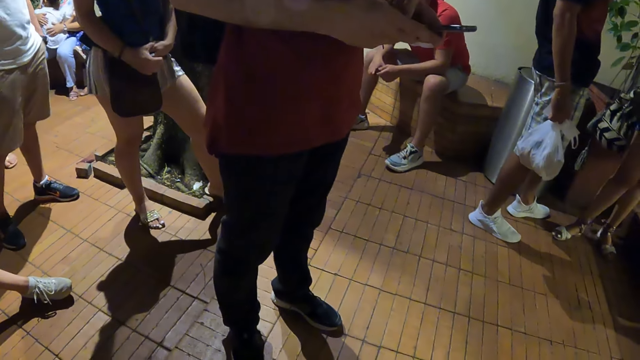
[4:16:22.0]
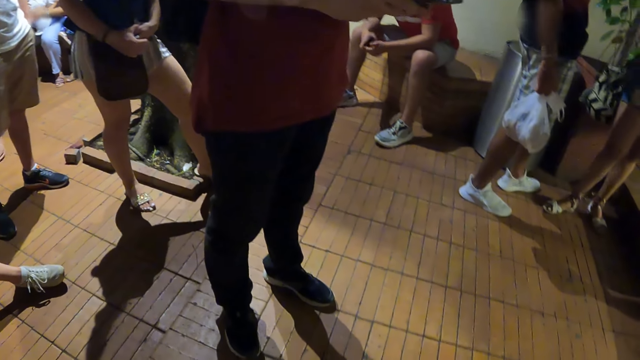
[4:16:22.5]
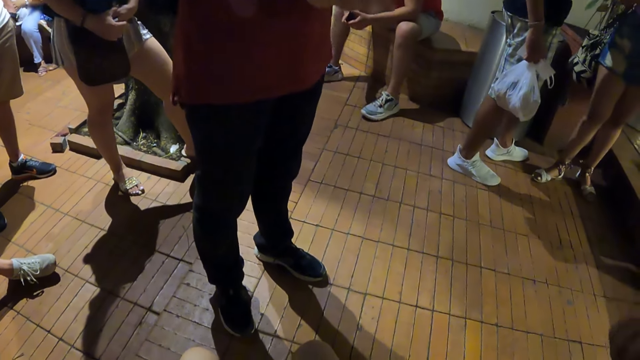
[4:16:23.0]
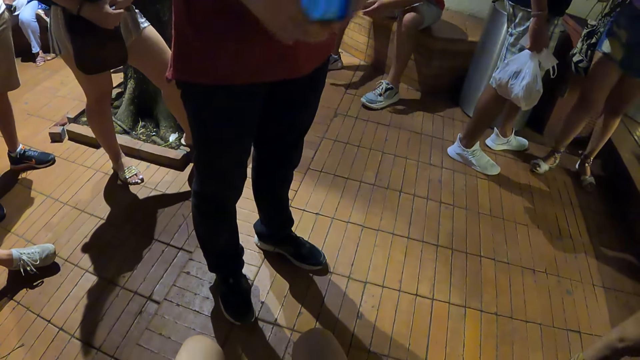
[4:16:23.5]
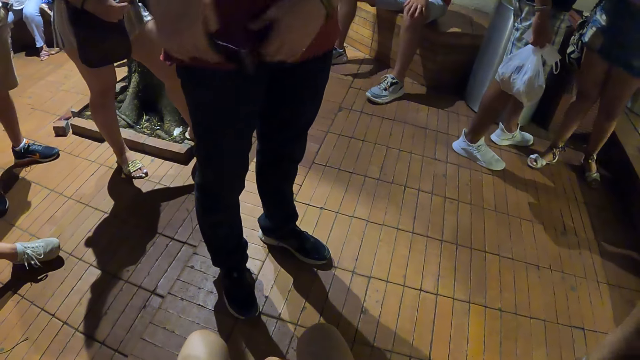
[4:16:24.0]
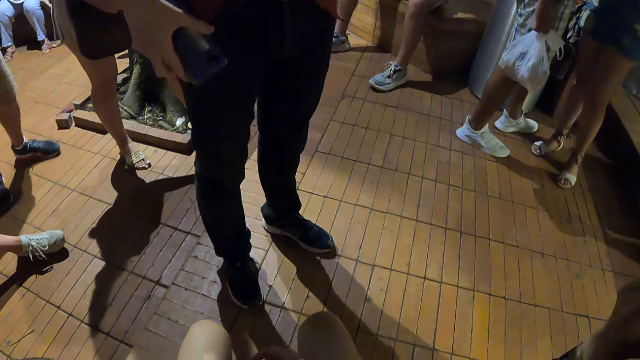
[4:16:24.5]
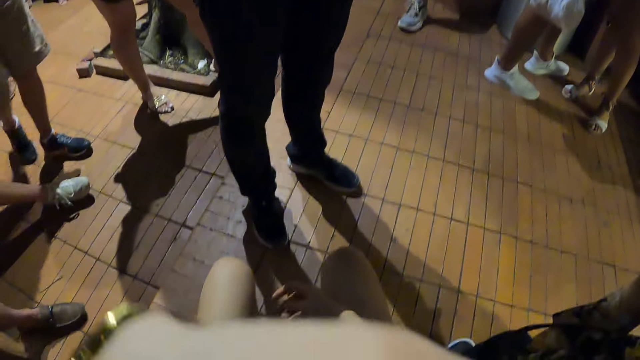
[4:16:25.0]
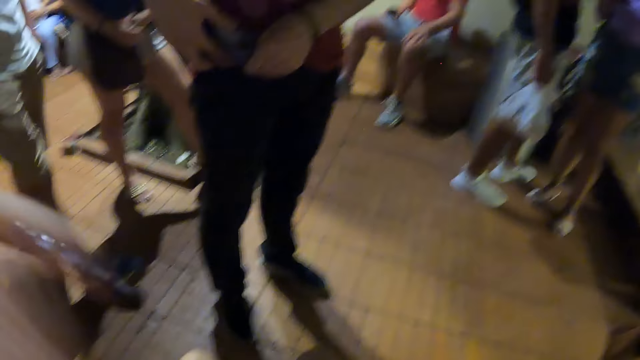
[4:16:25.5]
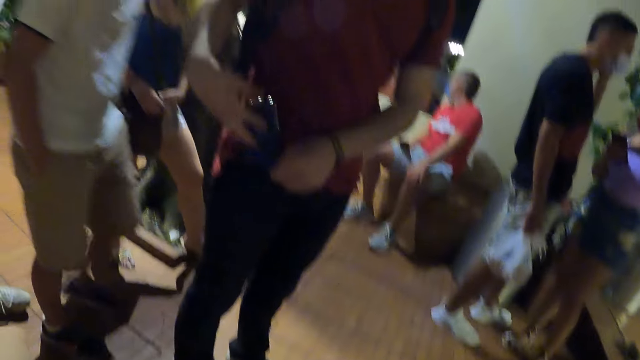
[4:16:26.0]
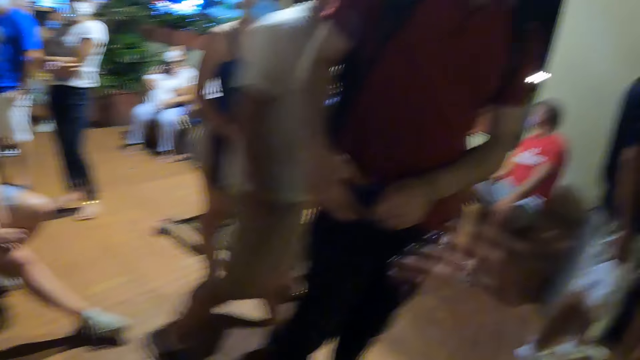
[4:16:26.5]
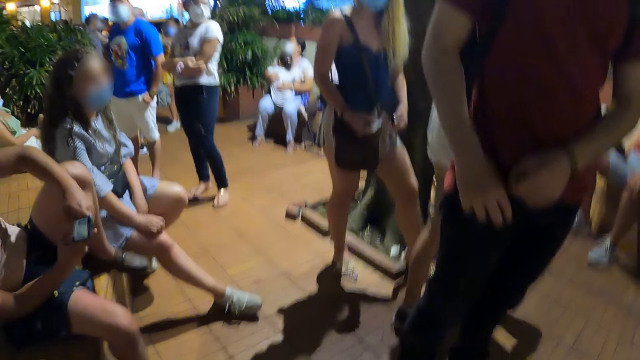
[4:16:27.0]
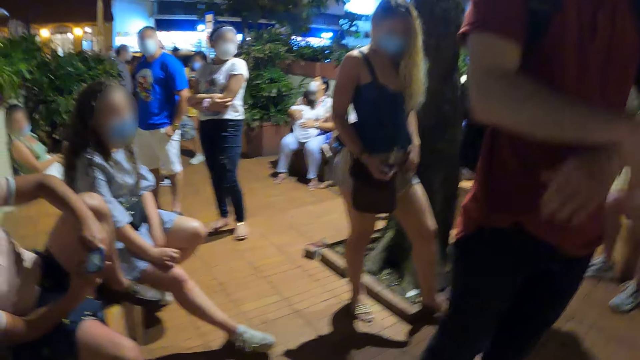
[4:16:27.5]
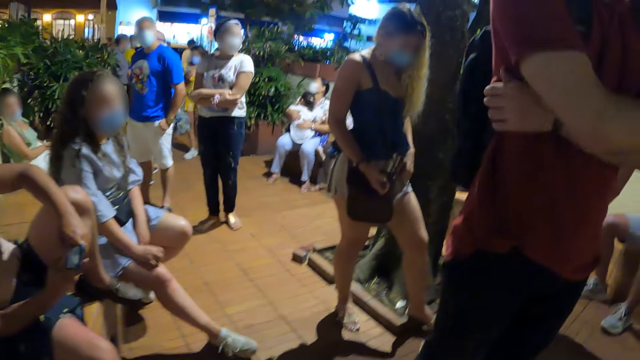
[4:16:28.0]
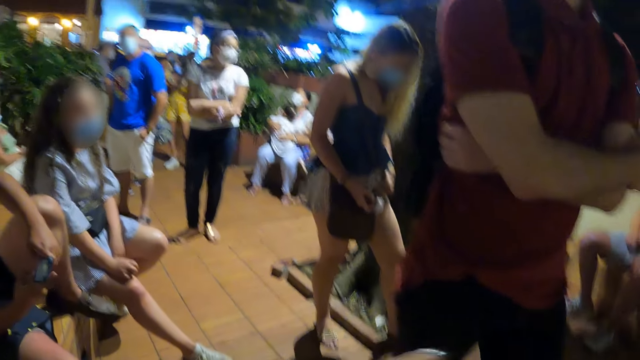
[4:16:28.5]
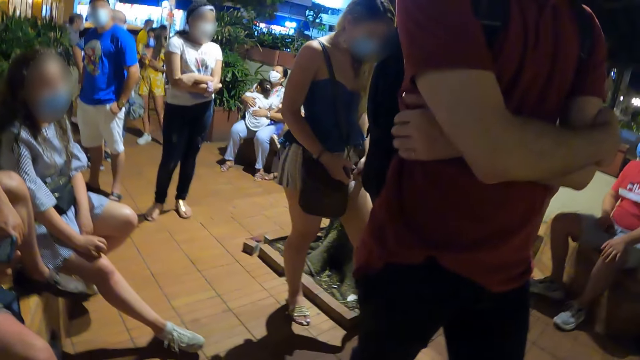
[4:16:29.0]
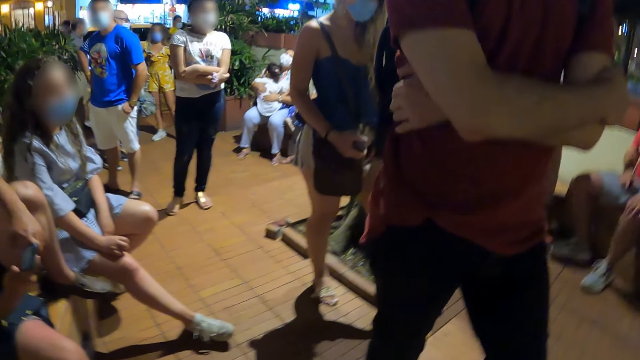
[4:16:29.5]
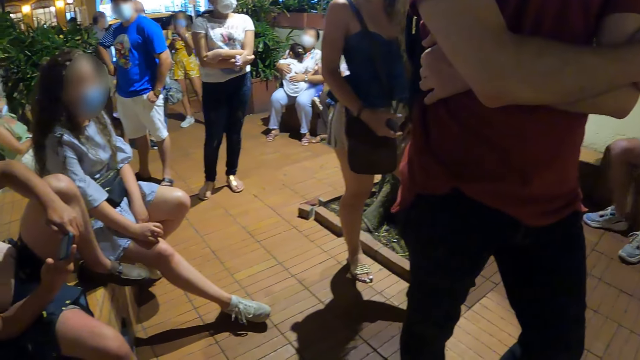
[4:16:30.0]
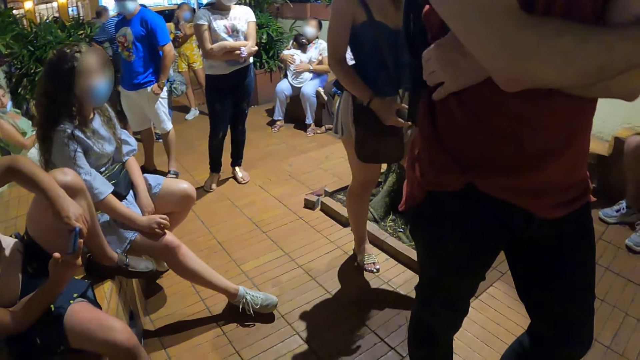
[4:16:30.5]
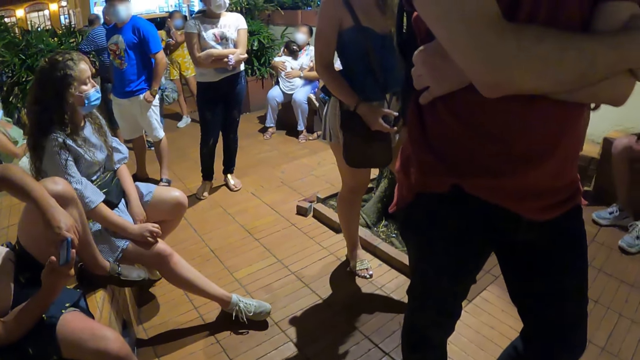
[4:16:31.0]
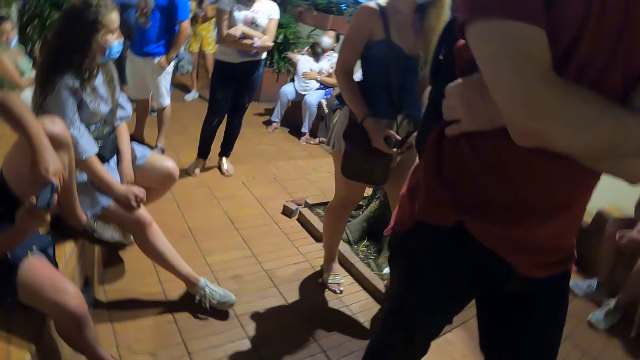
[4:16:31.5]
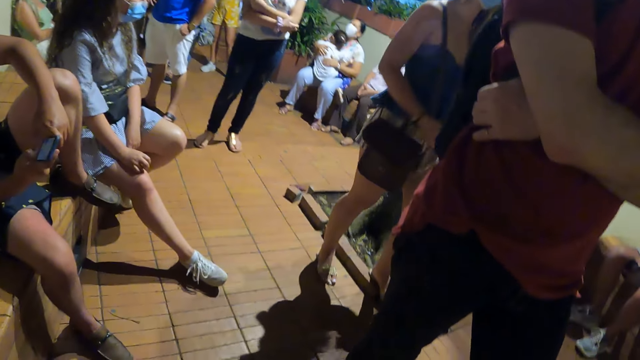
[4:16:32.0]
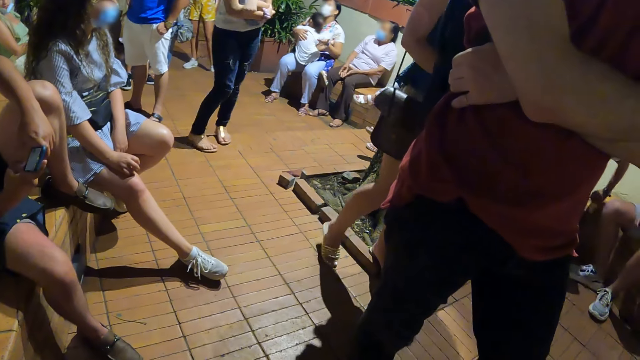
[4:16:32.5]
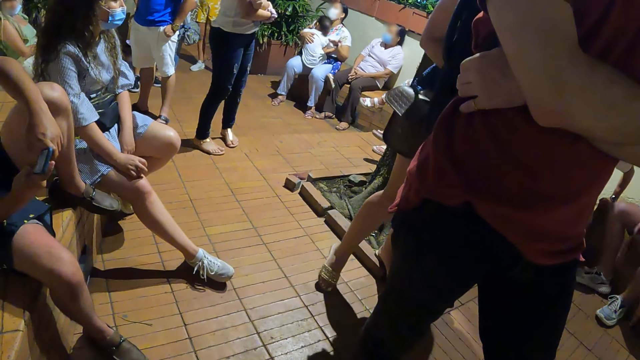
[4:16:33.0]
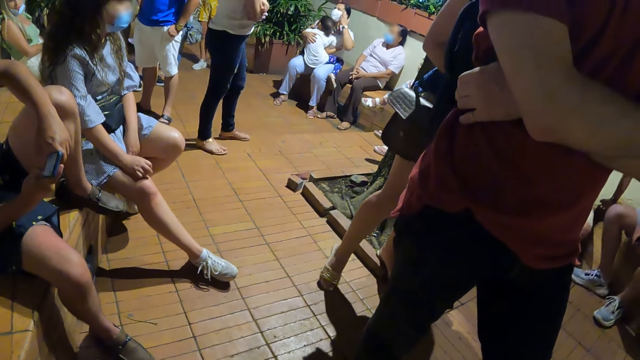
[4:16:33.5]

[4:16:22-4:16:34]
A man pockets his cellphone. The camera wearer moves up her hand. The man crosses his hands against his chest and moves his leg.

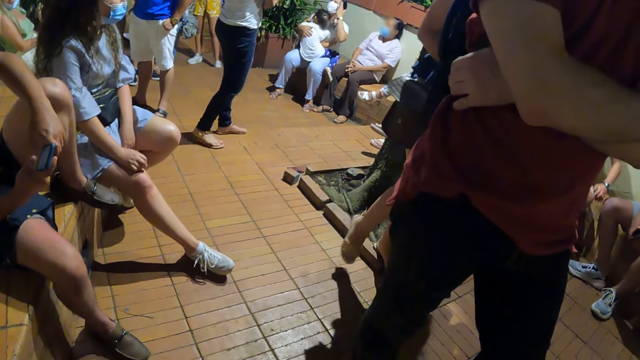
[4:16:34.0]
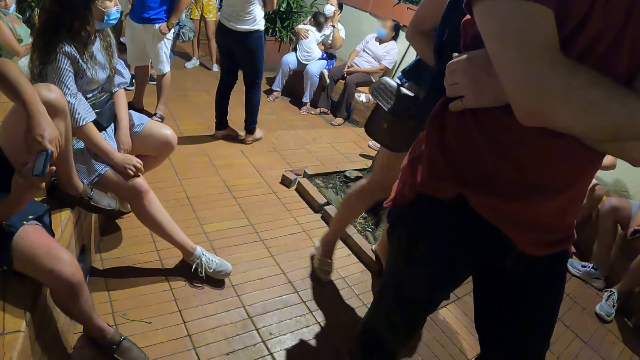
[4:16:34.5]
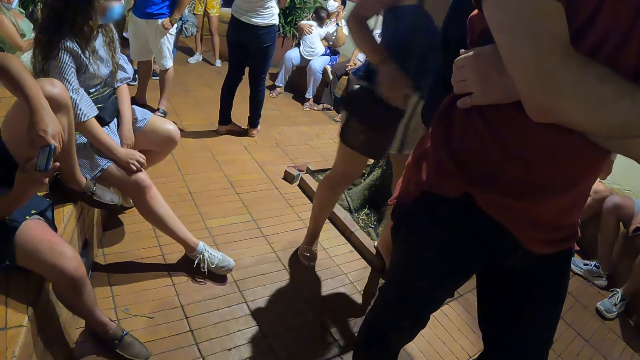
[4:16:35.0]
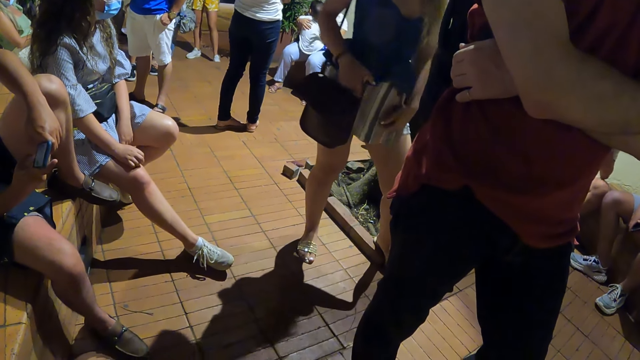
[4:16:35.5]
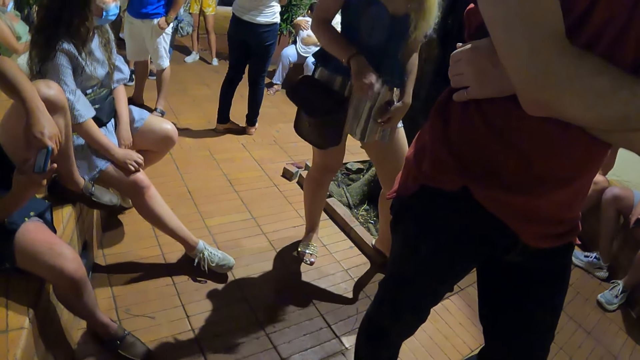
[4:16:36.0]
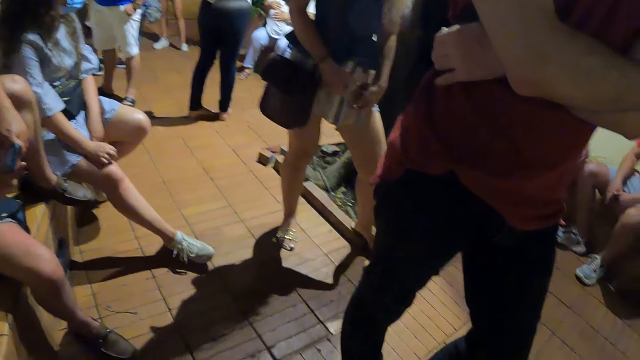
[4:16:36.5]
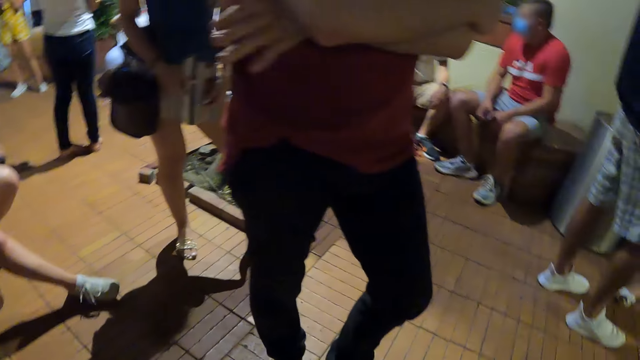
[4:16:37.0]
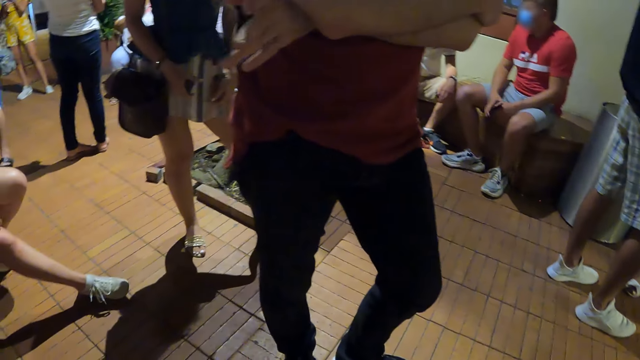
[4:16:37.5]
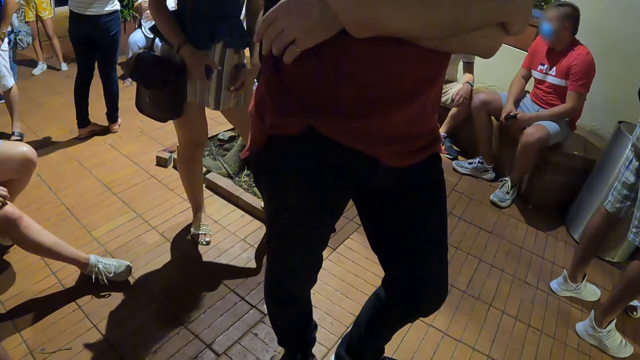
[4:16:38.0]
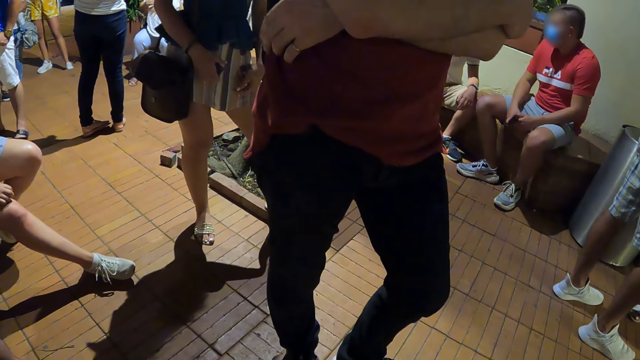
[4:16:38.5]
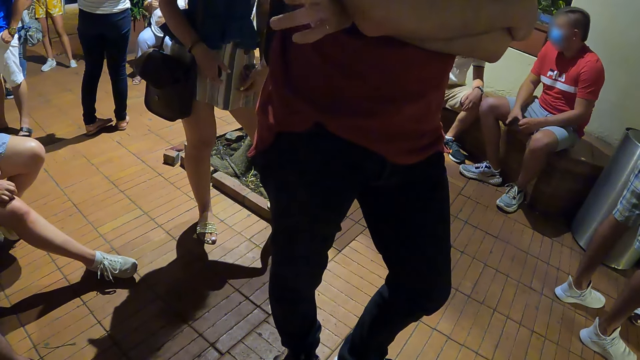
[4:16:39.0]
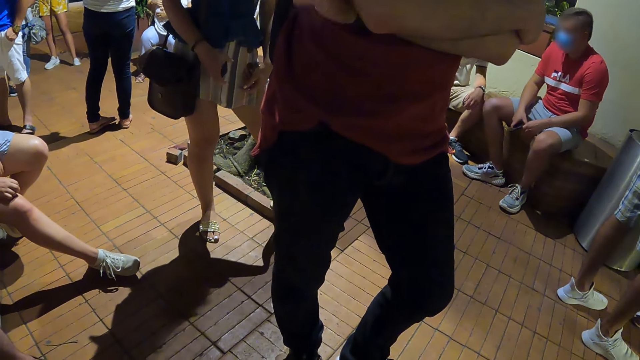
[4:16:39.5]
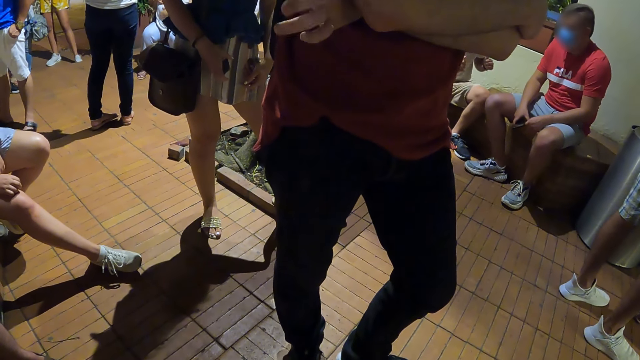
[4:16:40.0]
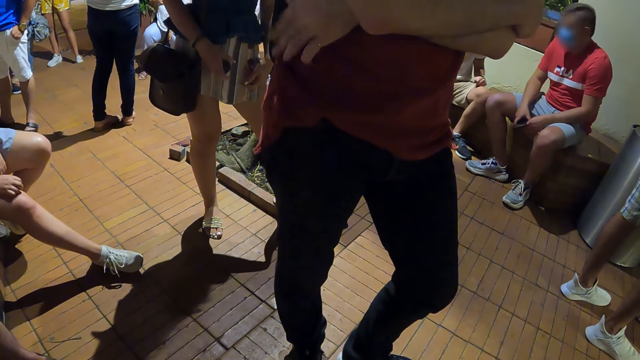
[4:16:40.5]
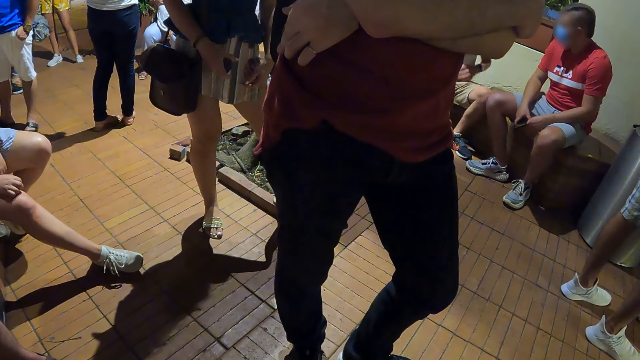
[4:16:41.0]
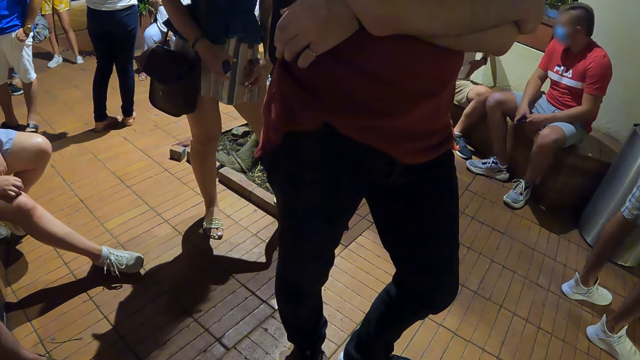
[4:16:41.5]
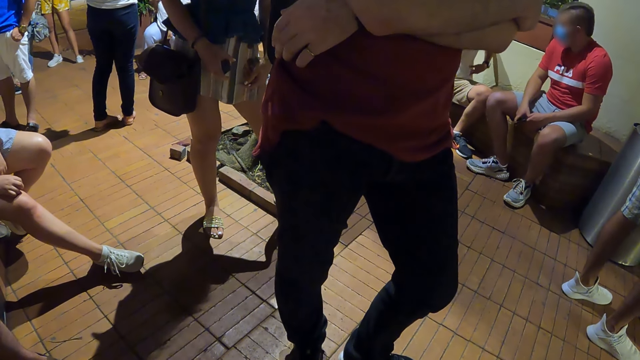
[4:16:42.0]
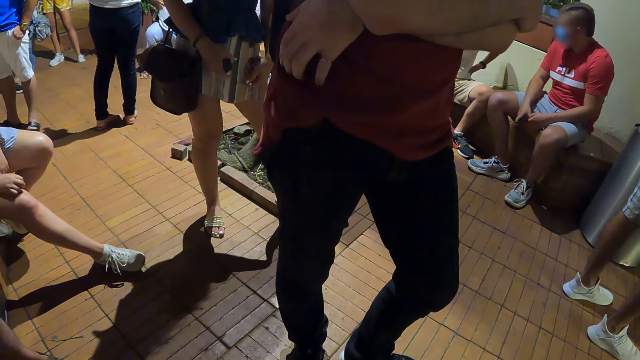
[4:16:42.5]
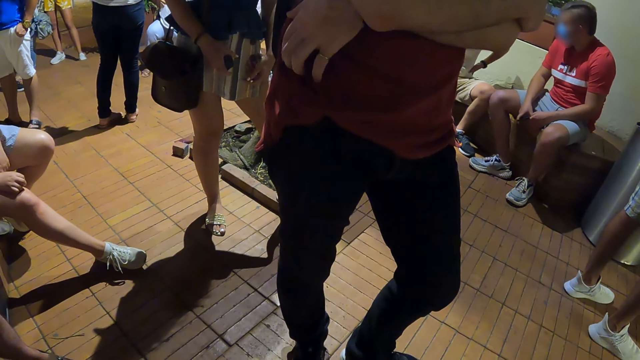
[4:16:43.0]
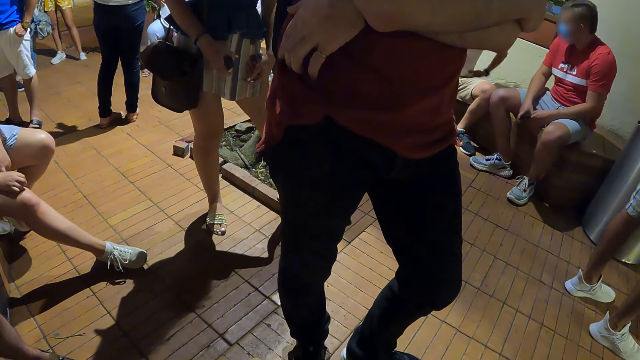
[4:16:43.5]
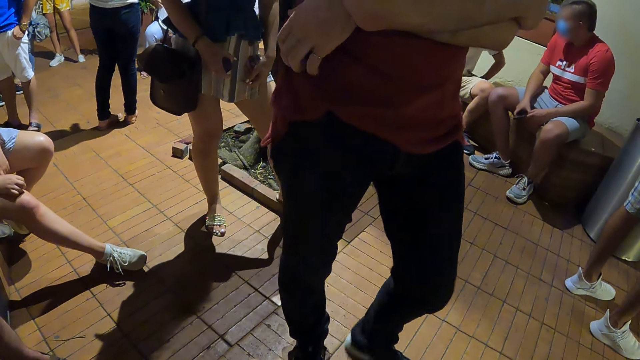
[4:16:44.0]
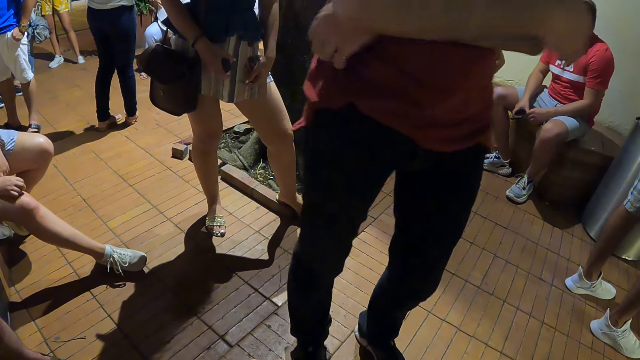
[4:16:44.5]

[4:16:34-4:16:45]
A man fidgets and stops. The man fidgets and stops.
